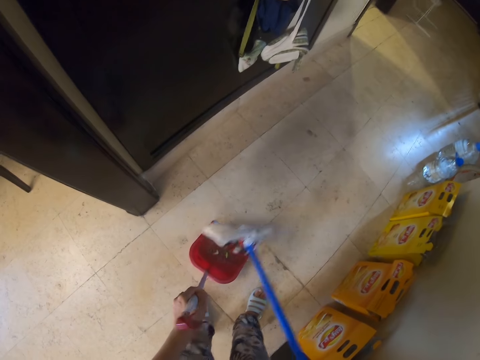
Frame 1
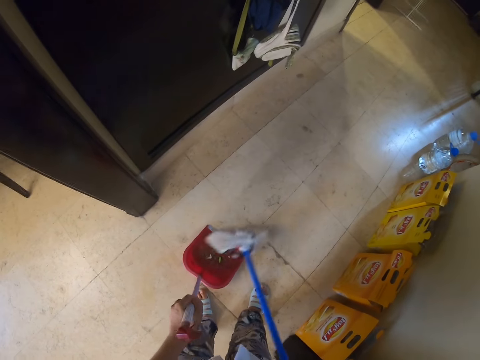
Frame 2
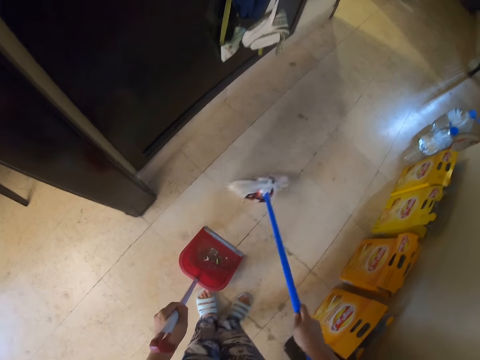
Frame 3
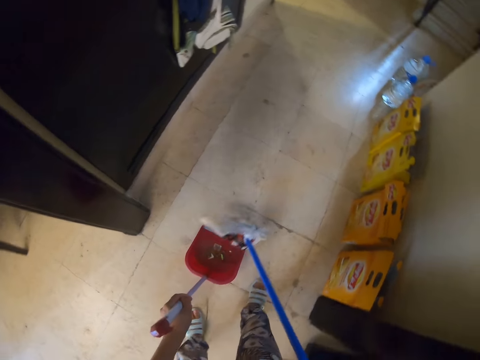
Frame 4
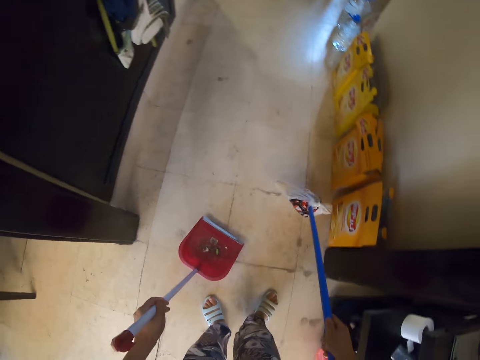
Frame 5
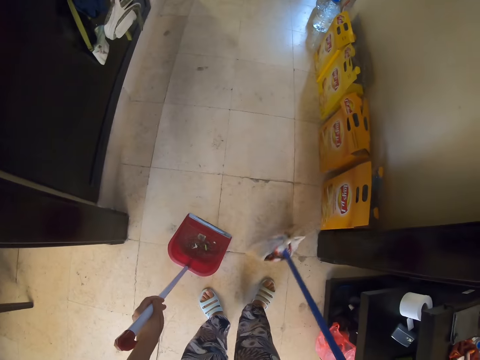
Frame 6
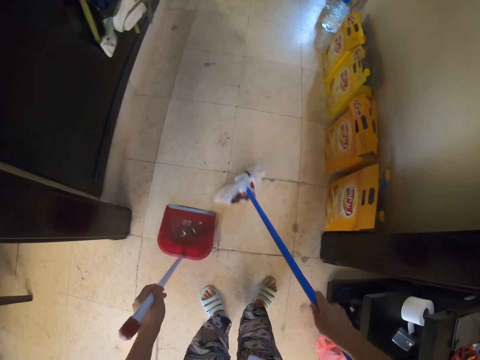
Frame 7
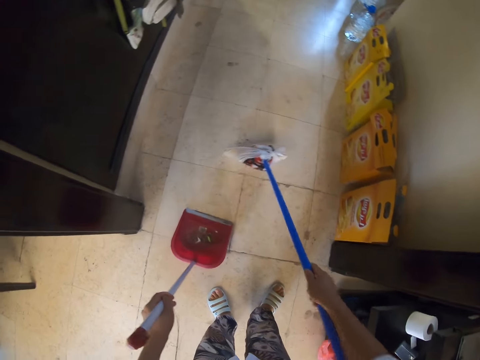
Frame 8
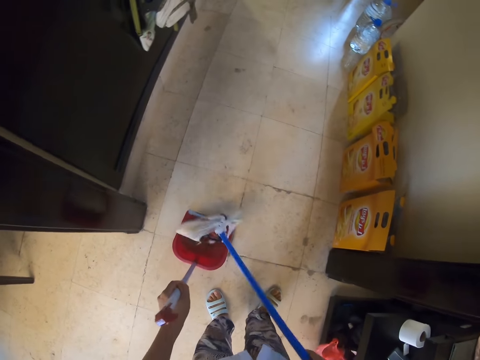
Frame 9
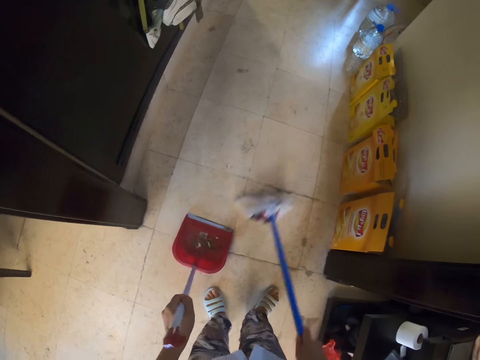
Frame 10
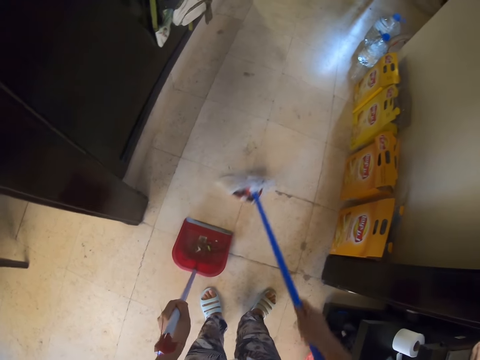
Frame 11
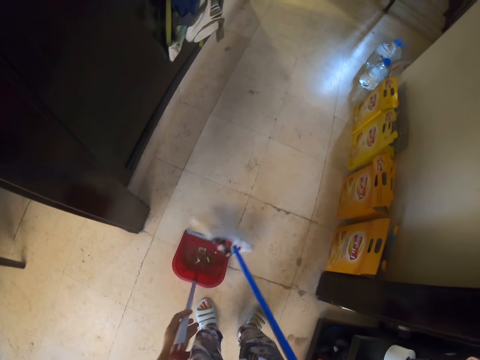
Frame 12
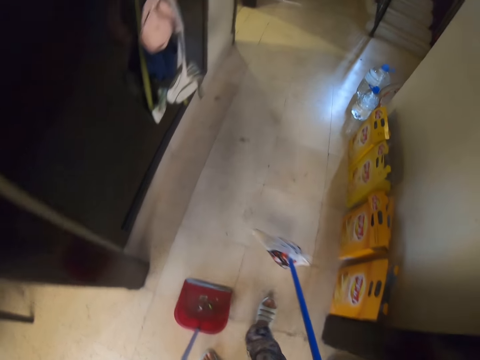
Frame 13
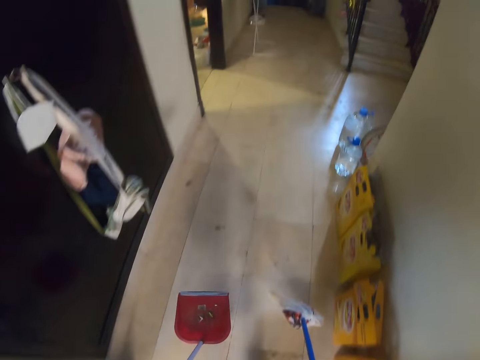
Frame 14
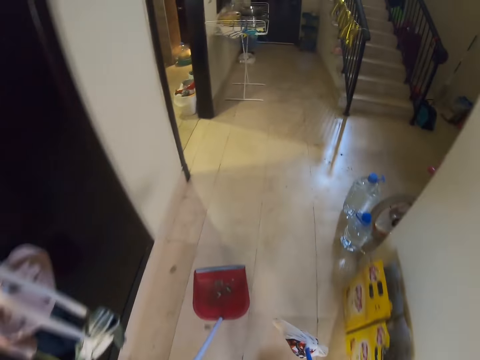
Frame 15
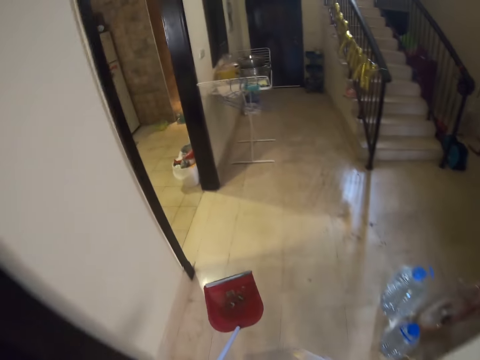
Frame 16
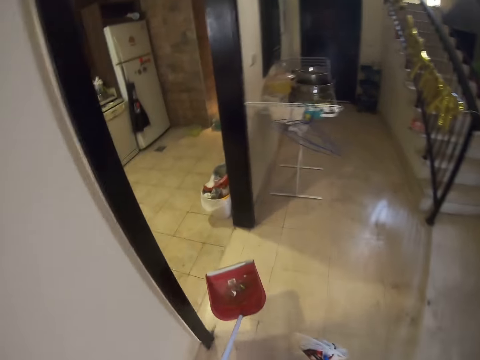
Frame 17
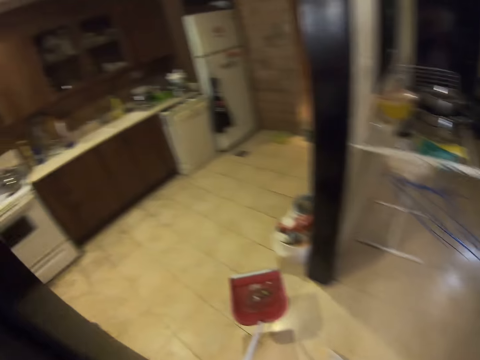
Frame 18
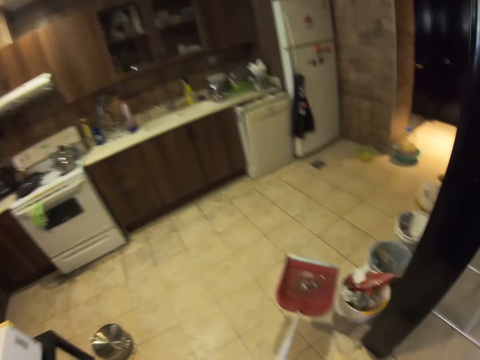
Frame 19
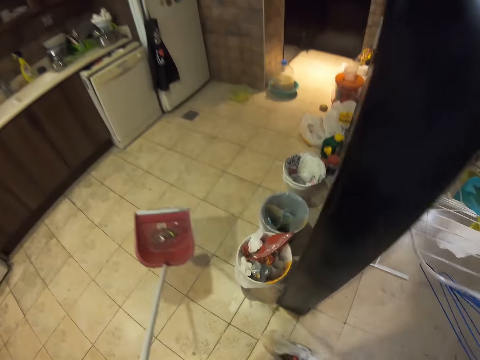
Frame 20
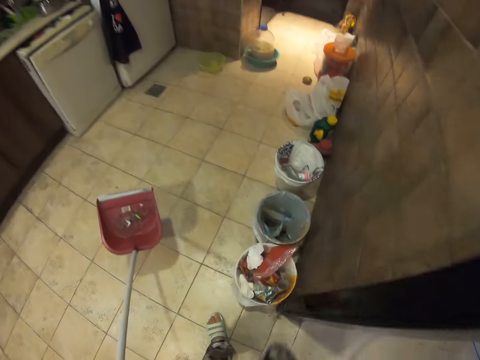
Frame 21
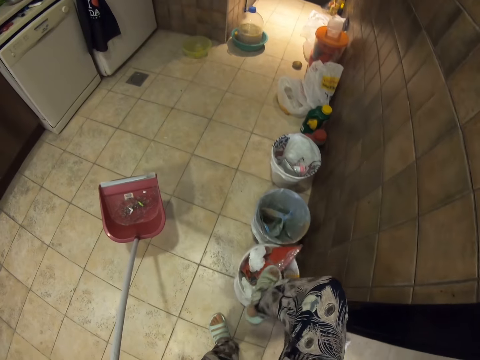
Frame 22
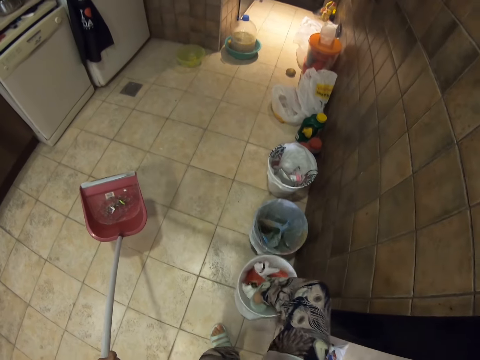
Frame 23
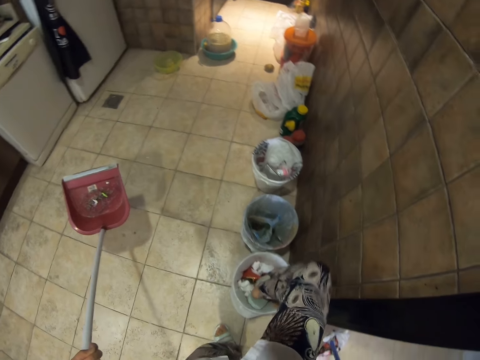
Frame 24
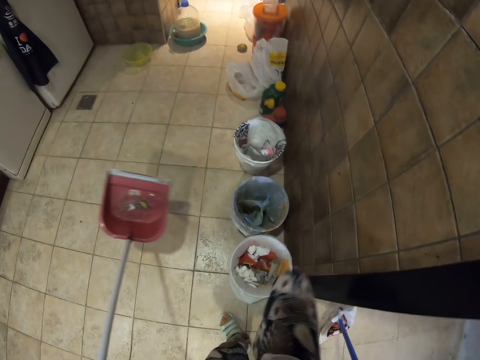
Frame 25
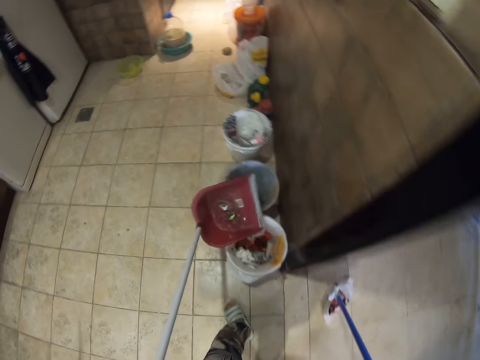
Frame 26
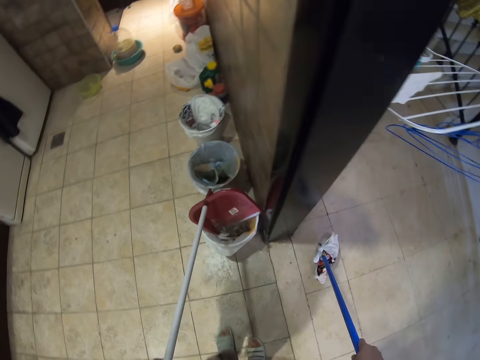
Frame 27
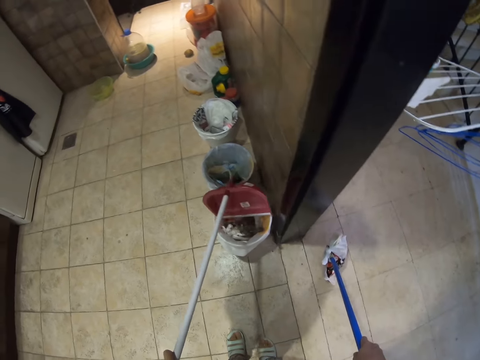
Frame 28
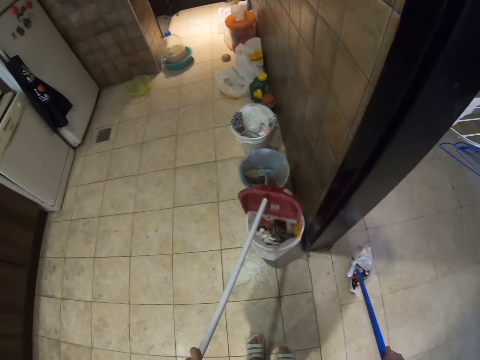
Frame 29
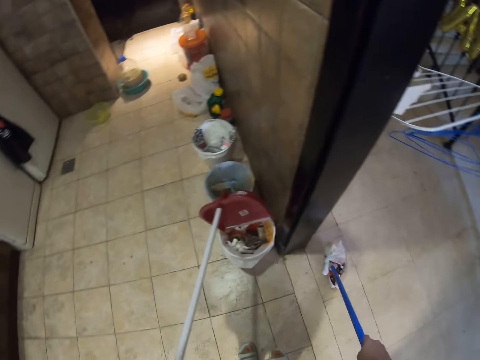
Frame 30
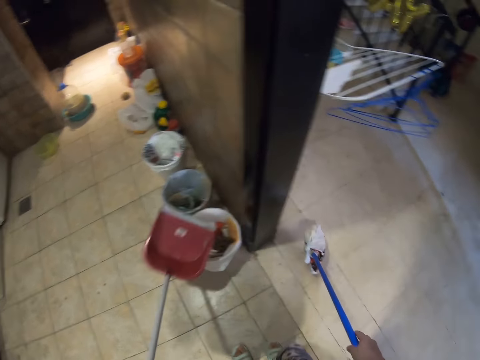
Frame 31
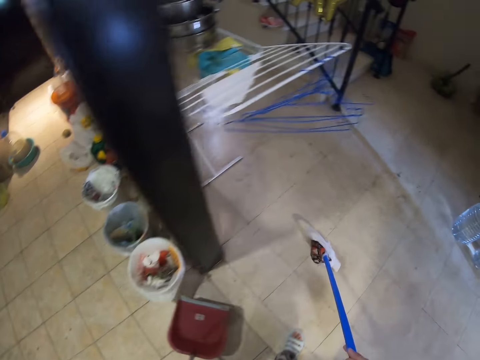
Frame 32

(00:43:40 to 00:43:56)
The camera wearer walks around the house. They compress the dirt. They push the dust in a bucket. They dispose of the dust. They pour the dirt. They knock a pail.

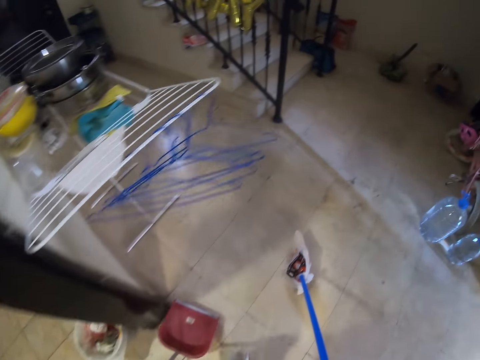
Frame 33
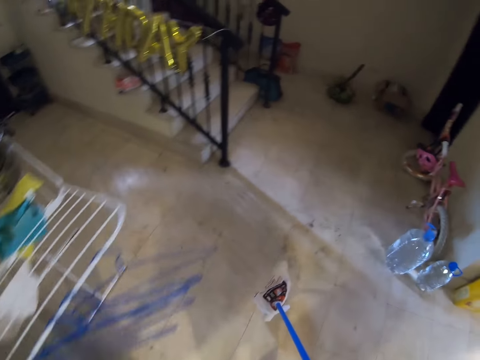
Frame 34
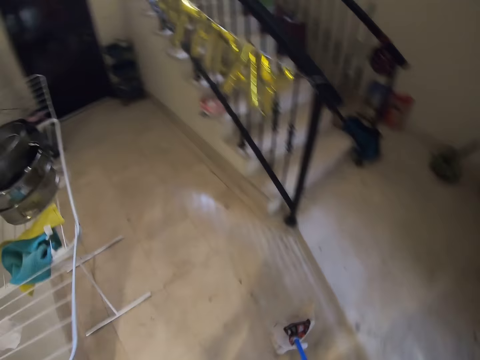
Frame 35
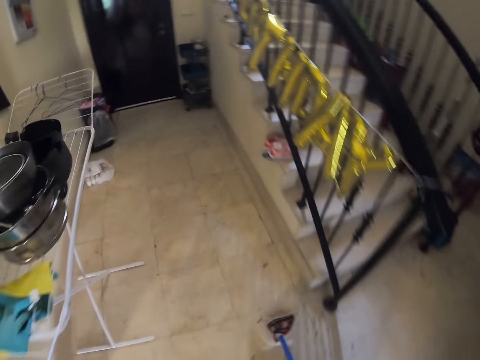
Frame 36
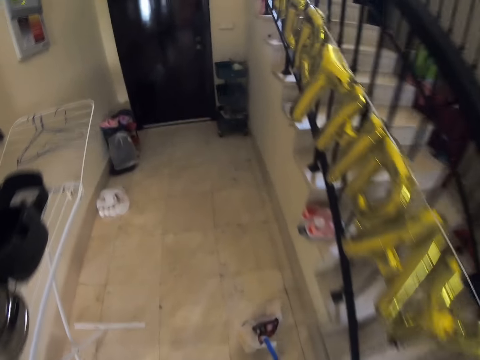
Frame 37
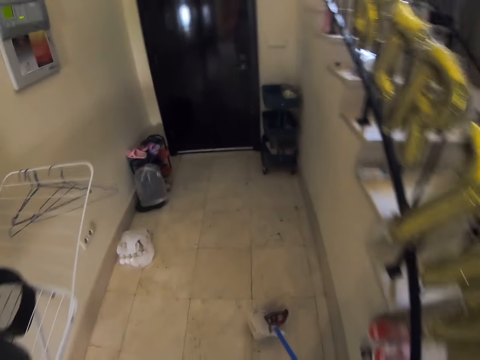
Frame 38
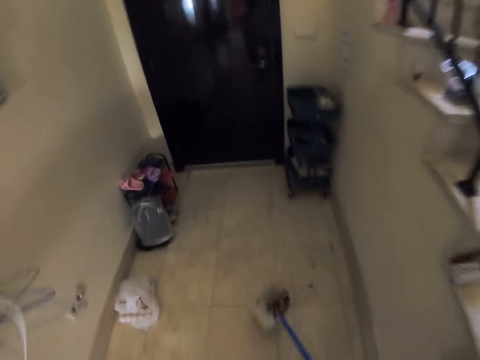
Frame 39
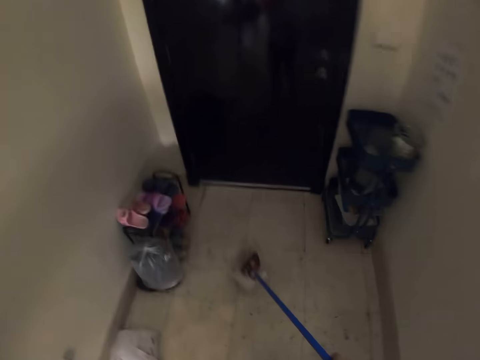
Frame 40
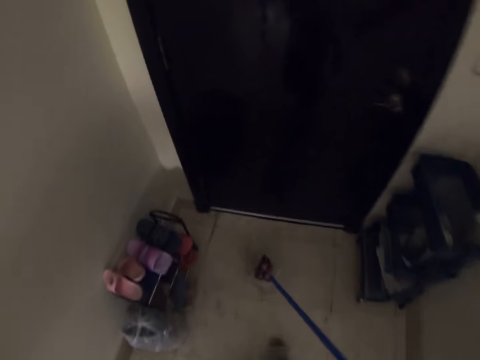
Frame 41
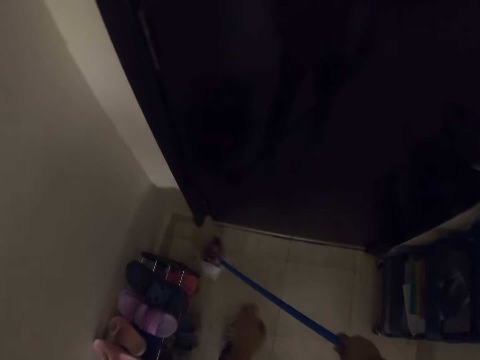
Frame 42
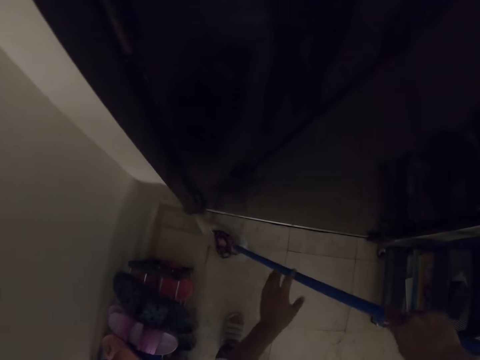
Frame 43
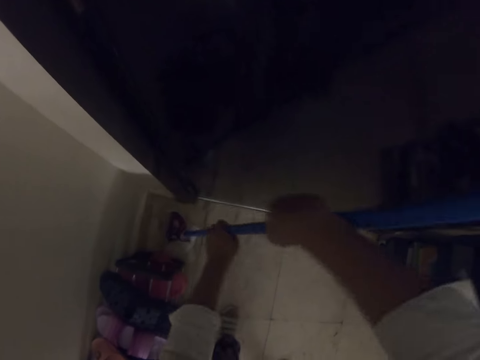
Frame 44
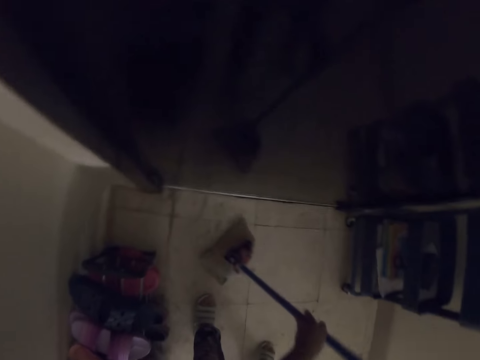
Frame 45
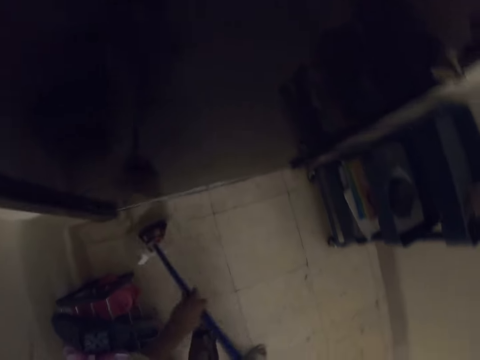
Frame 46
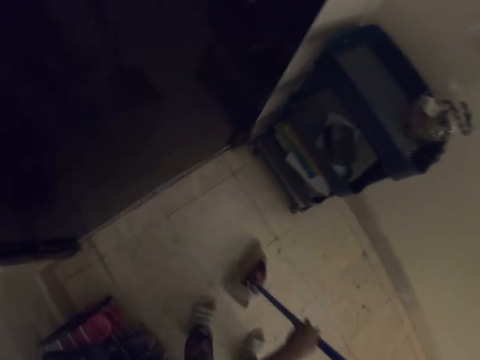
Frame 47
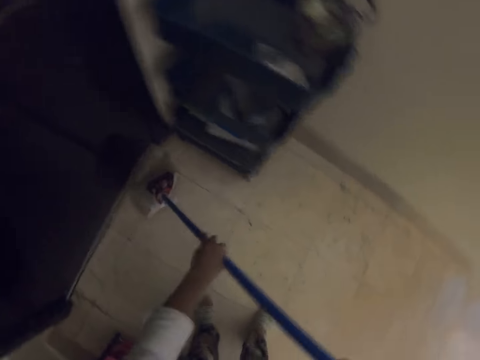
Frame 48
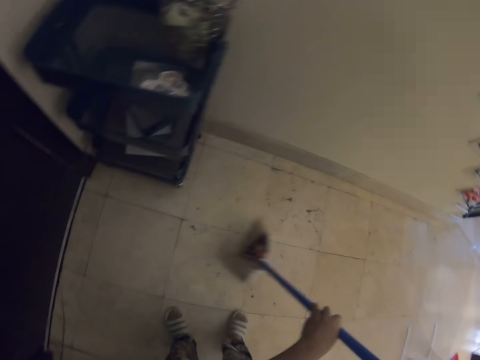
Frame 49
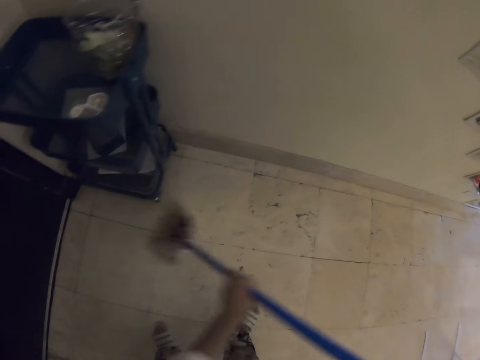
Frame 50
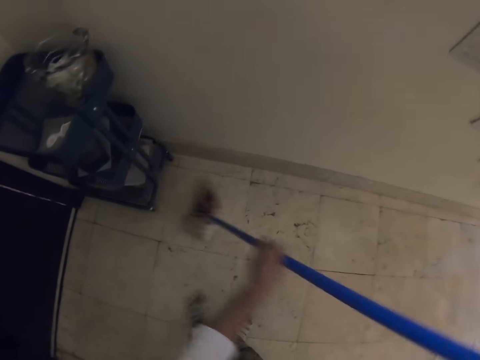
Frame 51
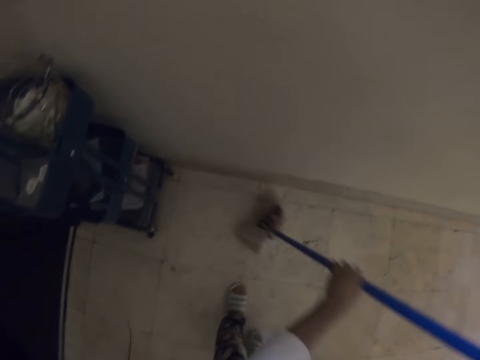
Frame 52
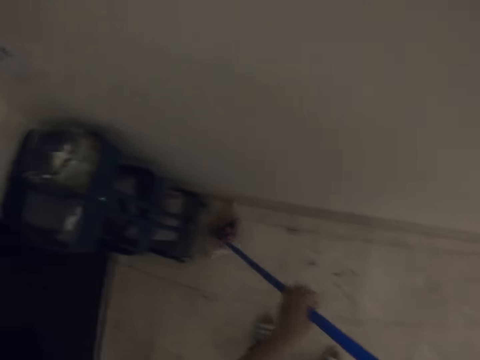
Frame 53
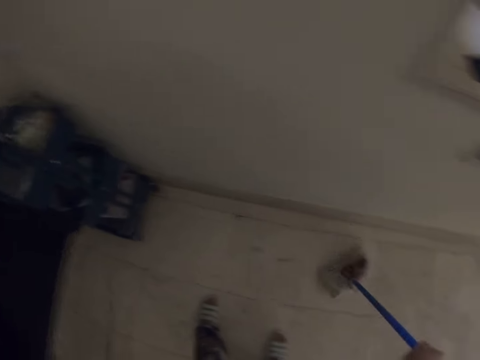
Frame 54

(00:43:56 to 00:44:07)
The camera wearer walks around the house. They sweep the dirt.
